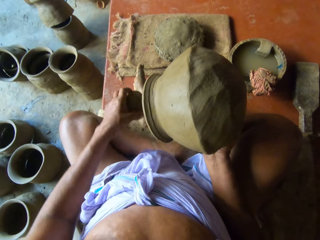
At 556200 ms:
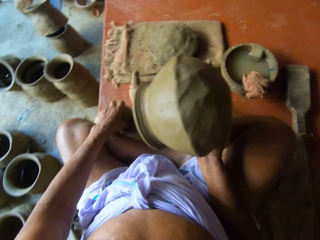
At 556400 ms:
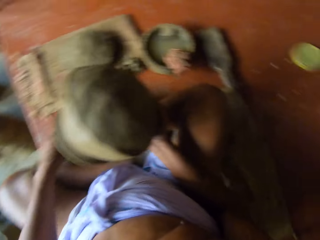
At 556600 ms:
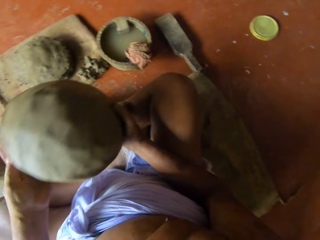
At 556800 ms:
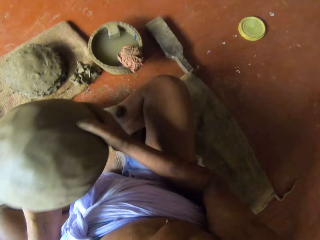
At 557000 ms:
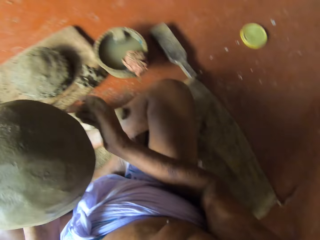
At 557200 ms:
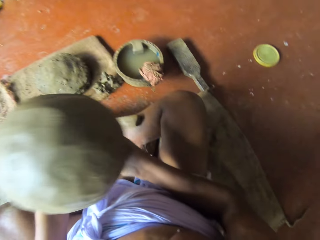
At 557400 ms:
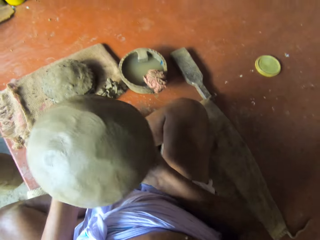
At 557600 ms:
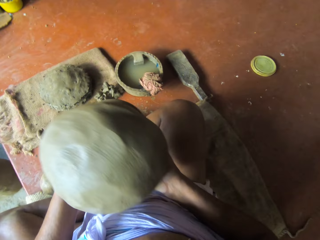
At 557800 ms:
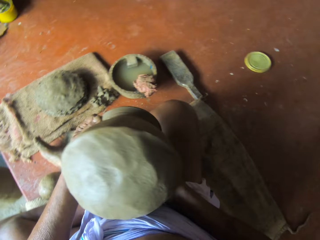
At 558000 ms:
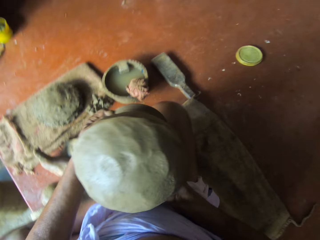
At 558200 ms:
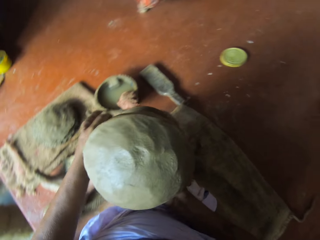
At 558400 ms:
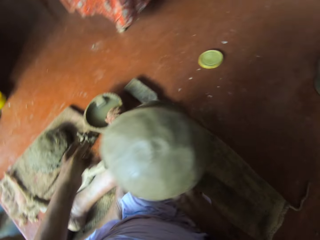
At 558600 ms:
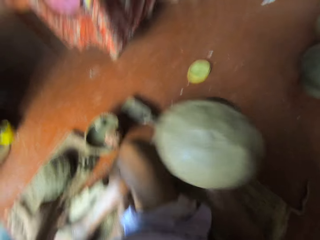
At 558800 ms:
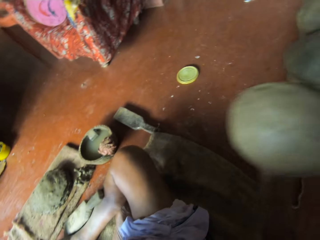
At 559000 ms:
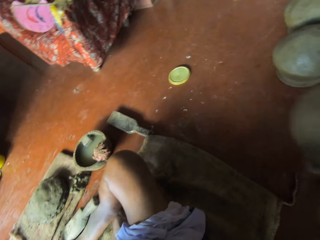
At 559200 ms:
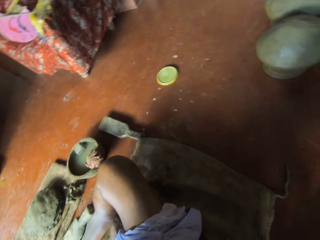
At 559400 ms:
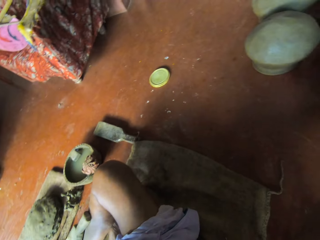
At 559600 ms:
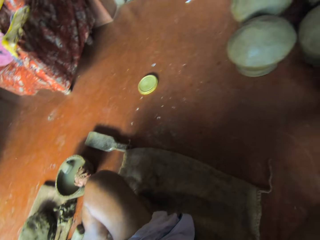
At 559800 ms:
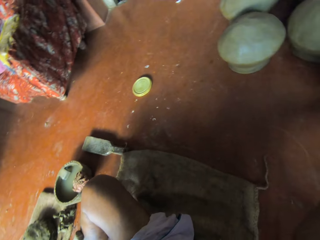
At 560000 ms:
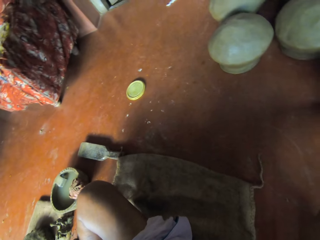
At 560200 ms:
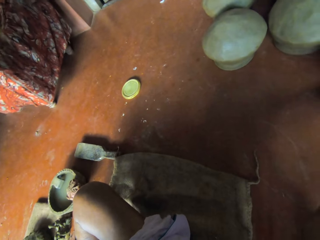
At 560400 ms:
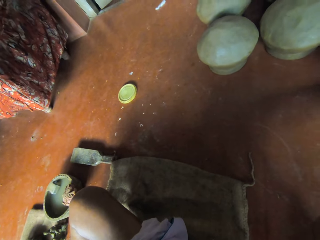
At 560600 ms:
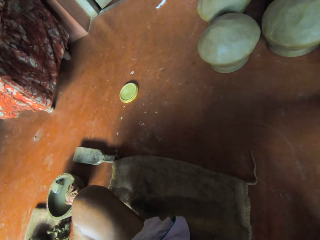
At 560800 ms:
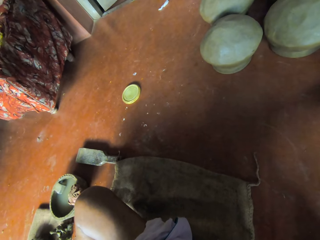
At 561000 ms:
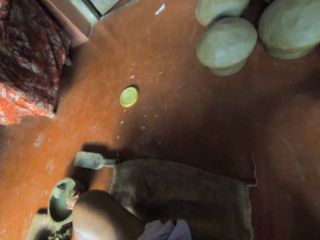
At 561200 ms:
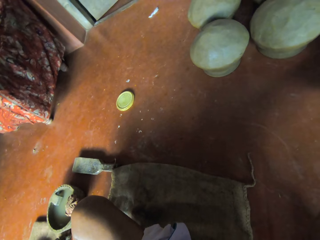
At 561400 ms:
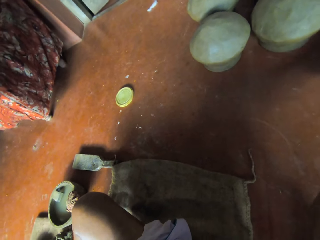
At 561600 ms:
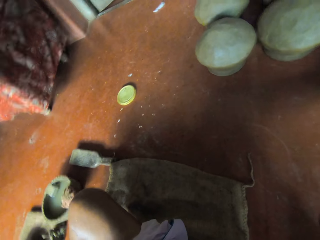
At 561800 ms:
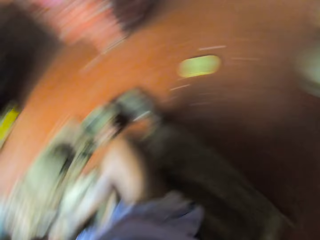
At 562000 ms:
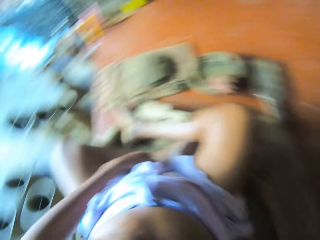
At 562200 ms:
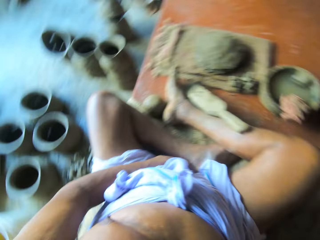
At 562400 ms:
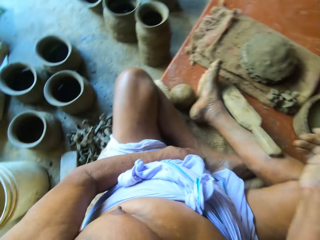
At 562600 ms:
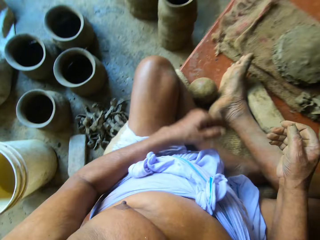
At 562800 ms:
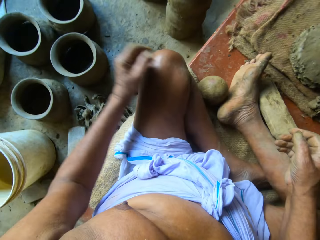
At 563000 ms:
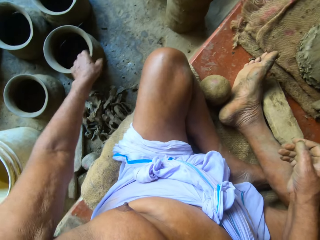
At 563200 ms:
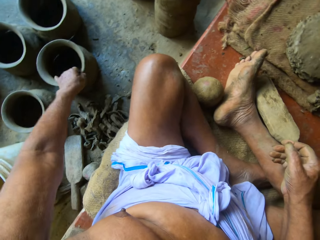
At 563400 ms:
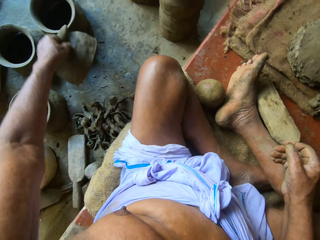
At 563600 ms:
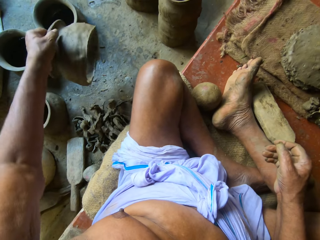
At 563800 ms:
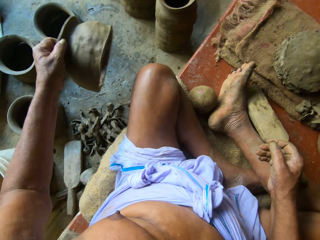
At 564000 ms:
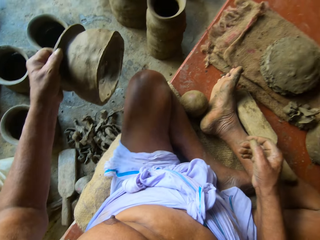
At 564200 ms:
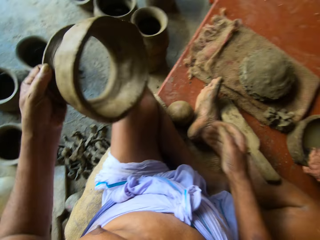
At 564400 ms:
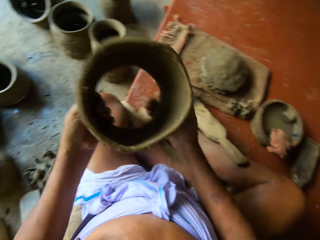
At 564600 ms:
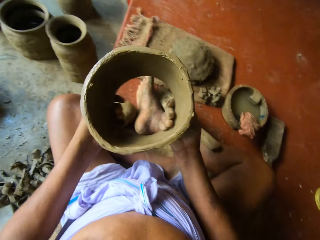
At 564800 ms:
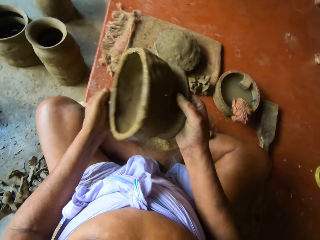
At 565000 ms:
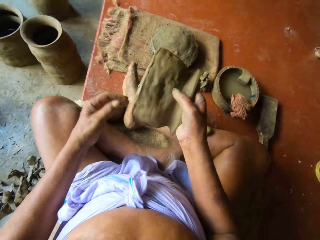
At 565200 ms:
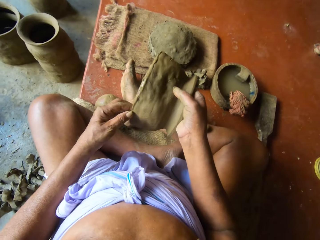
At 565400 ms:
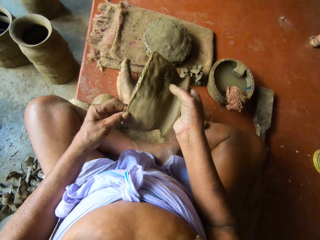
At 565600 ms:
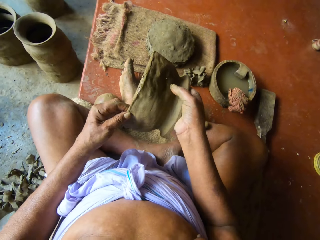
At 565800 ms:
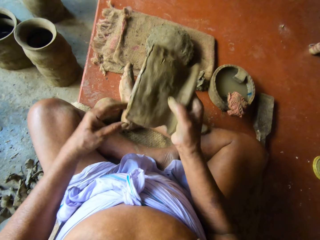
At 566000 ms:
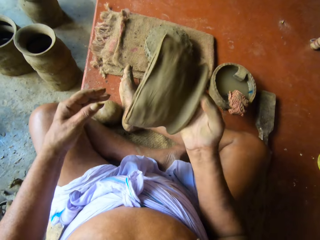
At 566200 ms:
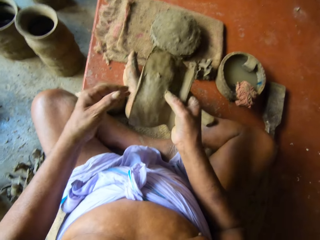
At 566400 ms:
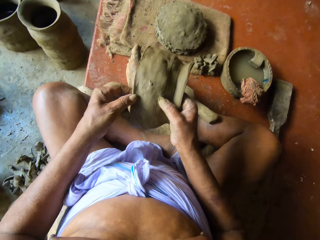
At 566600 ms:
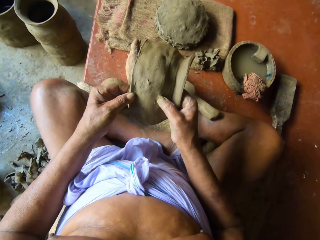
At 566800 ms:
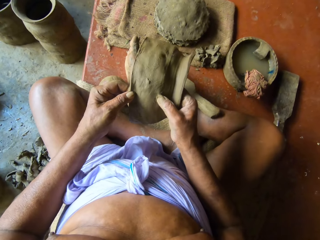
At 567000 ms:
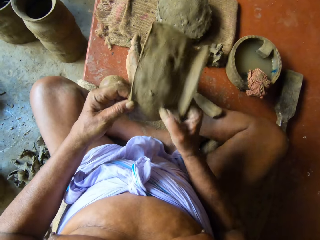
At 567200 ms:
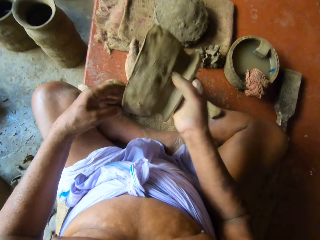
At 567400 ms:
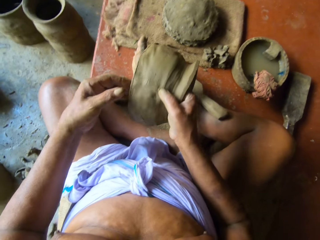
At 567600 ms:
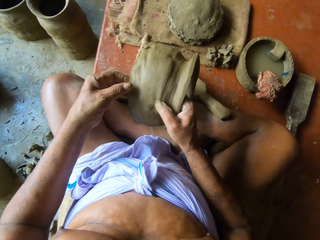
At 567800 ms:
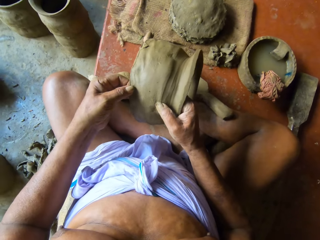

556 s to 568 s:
The camera wearer removes a clay ball from the clay pot. He drops the clay ball on the floor from the clay pot with his left hand. He adjusts the clay pot. He drops the clay pot on the floor with his right hand. He picks up a clay mold or clay pot piece from the floor with his left hand. He passes the clay mold from his left hand to his right hand. He adjusts the clay pot piece. He touches the edges of the clay mold with his left hand. He tosses the clay mold with his right hand. He touches the edges of the clay mold with his left hand.

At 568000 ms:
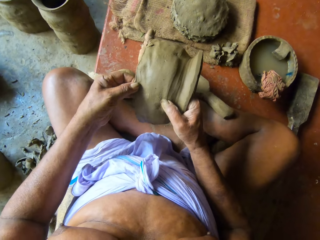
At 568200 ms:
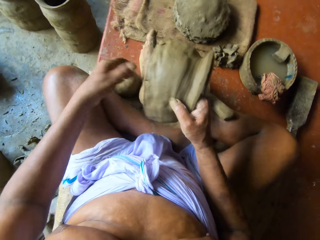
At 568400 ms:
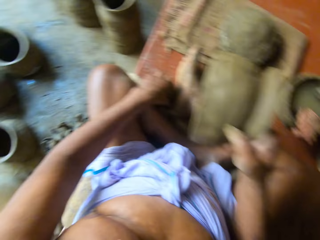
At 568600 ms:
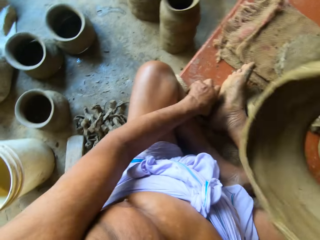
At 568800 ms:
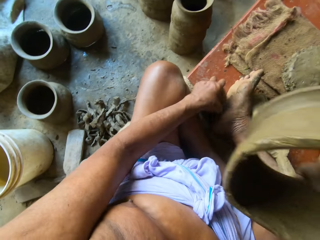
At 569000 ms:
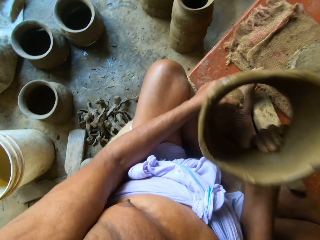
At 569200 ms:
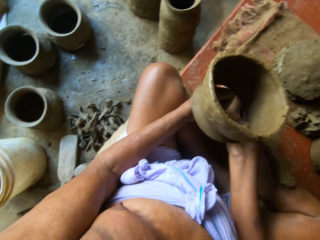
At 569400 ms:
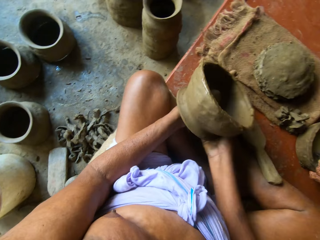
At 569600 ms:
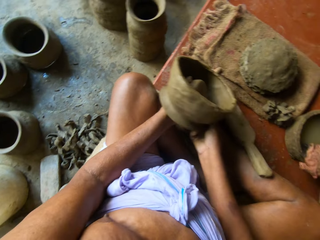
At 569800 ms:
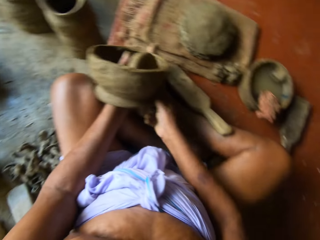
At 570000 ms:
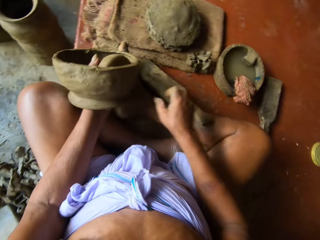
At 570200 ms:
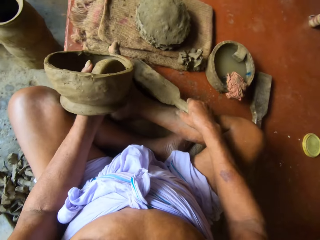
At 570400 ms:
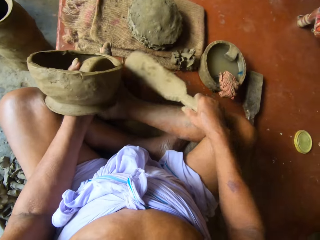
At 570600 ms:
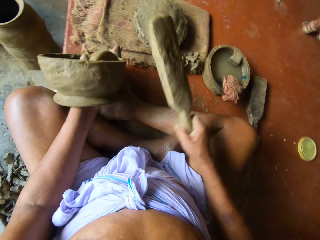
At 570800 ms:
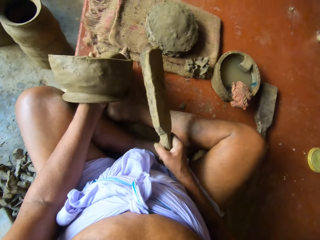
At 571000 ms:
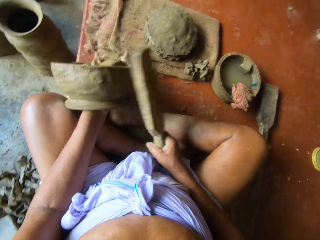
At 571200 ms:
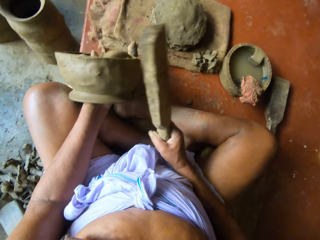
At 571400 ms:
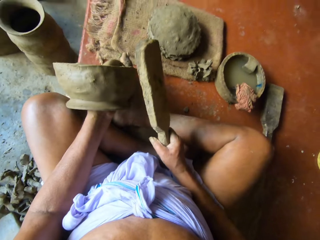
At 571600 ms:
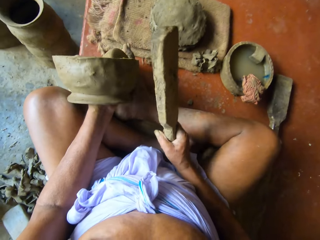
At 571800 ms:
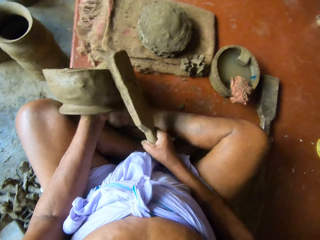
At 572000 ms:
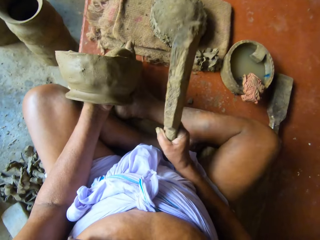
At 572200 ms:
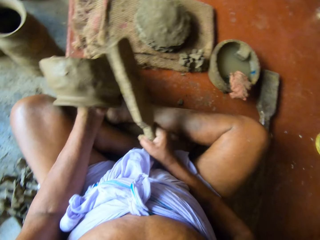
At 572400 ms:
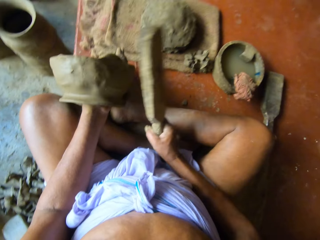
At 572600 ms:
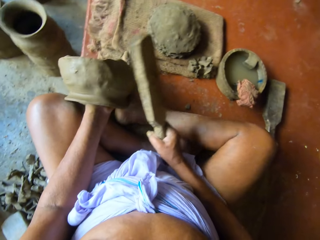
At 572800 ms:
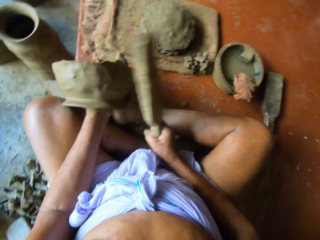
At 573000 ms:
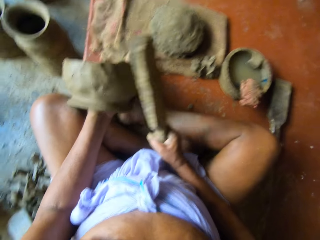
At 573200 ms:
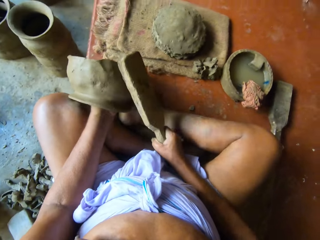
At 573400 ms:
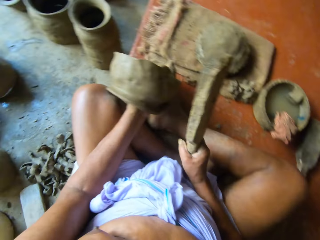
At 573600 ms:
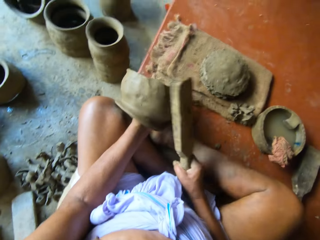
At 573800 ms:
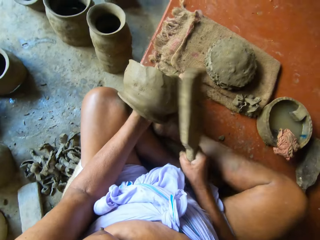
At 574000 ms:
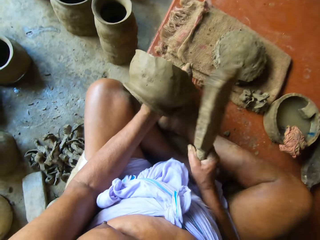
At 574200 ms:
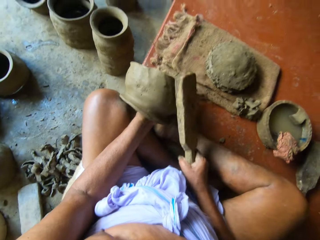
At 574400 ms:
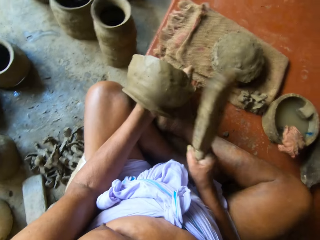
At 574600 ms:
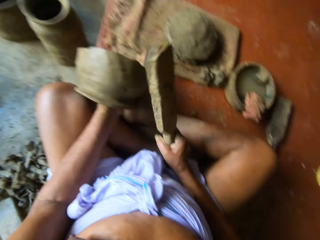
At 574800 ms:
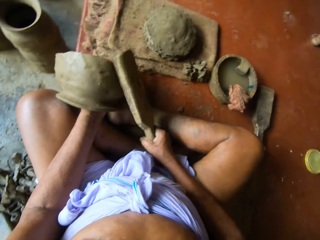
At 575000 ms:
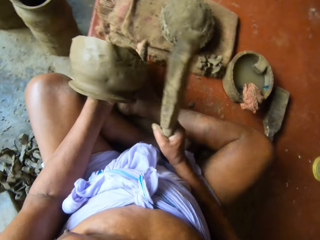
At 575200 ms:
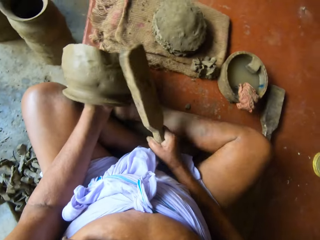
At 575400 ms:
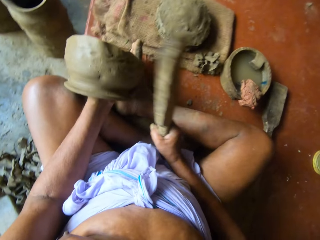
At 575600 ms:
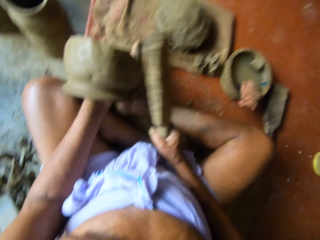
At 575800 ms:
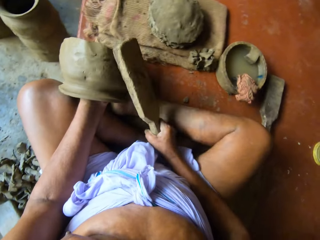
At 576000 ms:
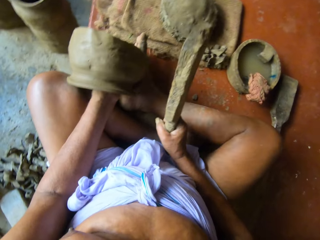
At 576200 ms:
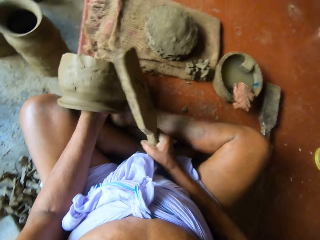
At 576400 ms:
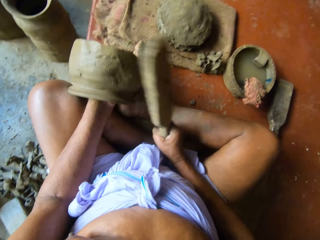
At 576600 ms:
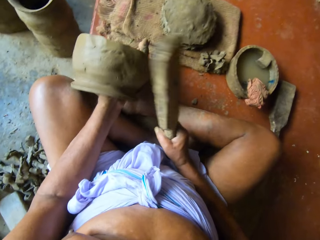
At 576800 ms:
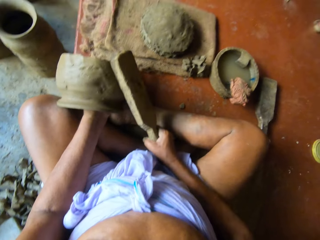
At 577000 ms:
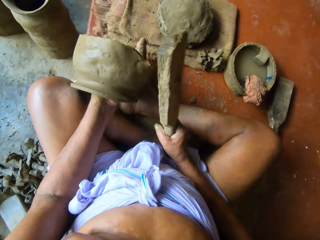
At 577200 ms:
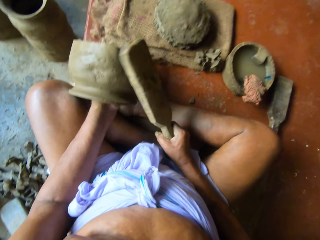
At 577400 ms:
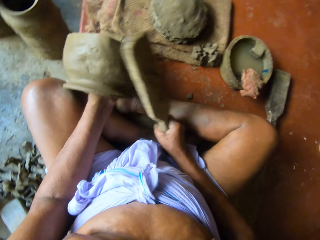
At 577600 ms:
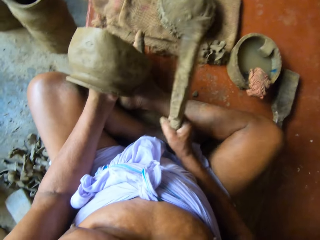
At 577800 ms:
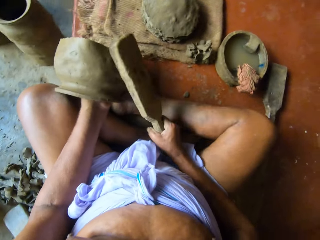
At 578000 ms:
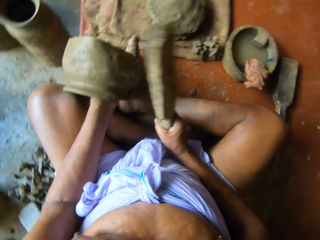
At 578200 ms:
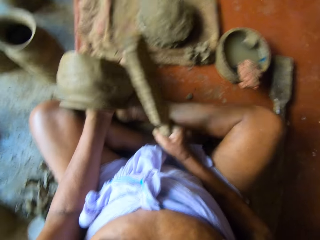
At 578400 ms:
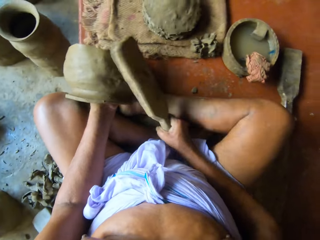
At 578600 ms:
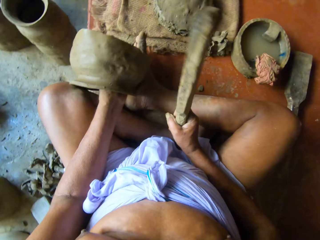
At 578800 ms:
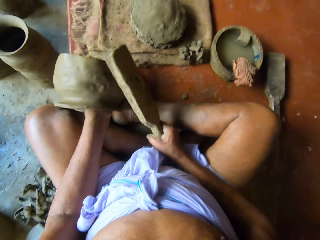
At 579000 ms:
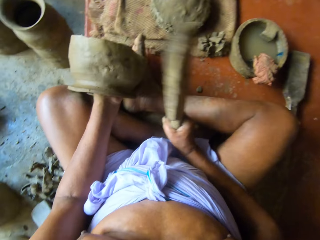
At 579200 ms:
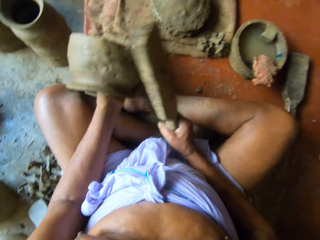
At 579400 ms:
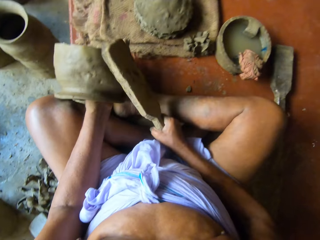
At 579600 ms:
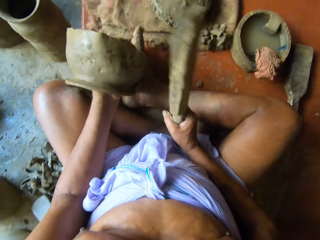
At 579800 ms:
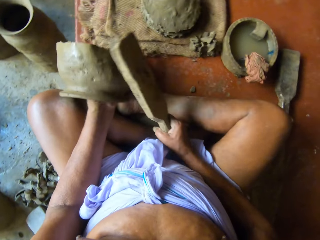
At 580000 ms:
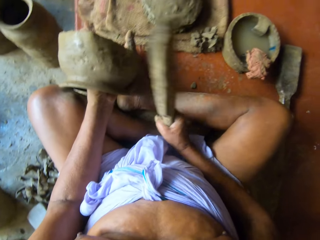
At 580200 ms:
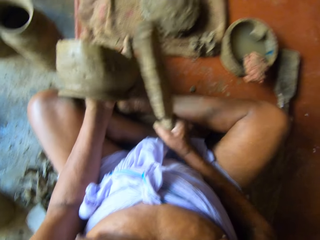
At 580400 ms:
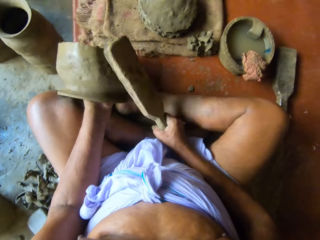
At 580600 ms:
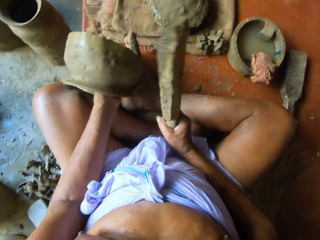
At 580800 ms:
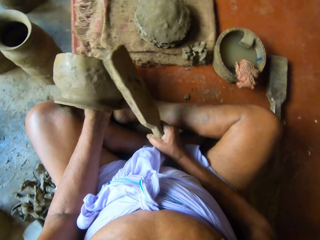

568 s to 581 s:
The camera wearer picks up the clay ball from the floor with his left hand. He positions the clay ball in the clay mold or clay pot piece with his left hand. He picks up the clay paddle from the floor with his right hand. He beats the clay mold with the clay paddle in his right hand. He models the clay pot piece.
